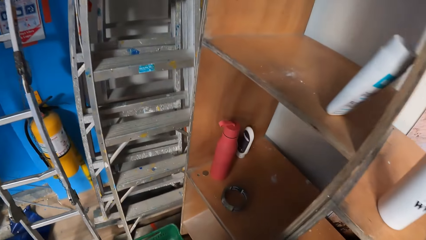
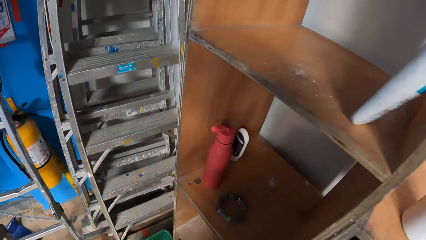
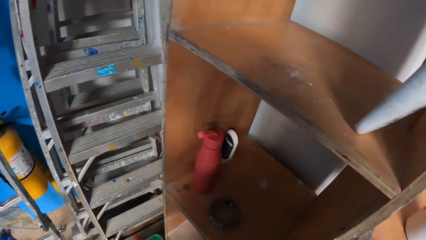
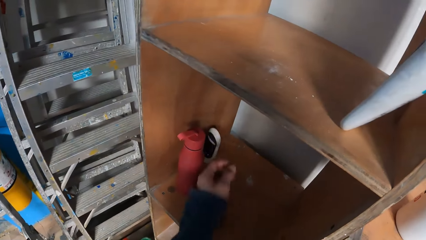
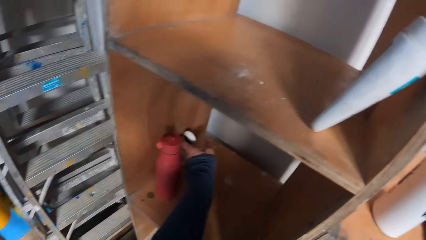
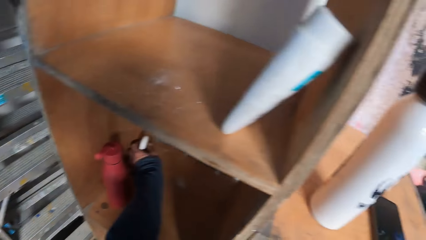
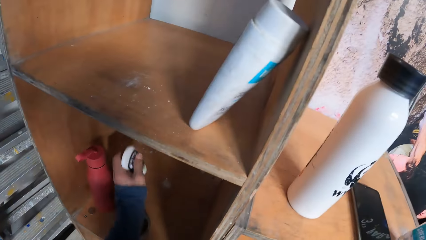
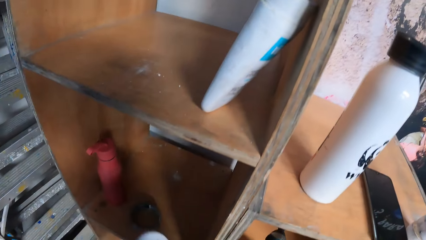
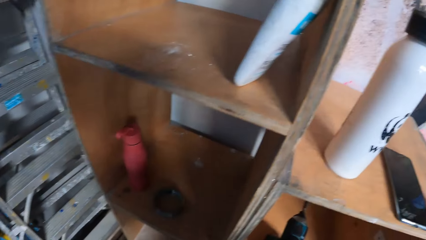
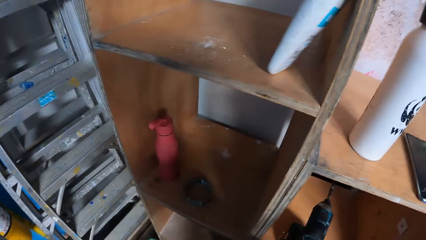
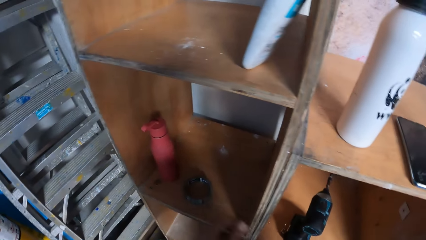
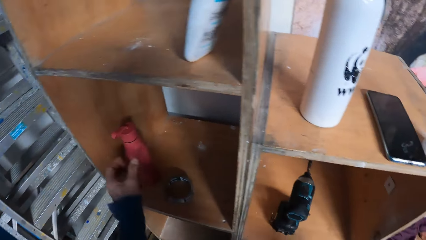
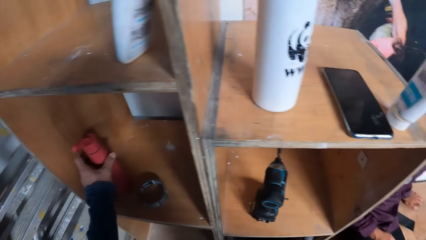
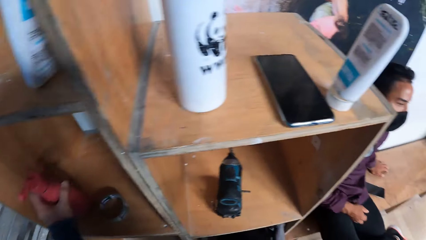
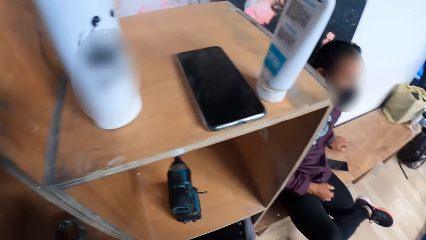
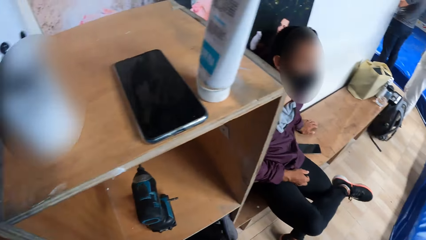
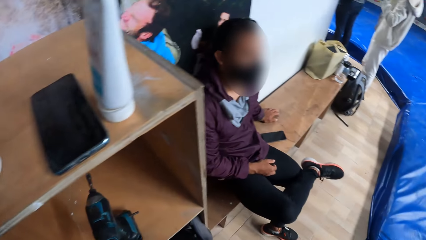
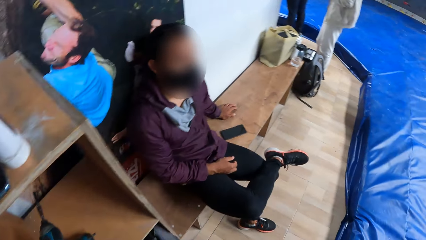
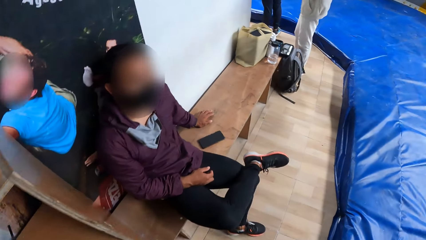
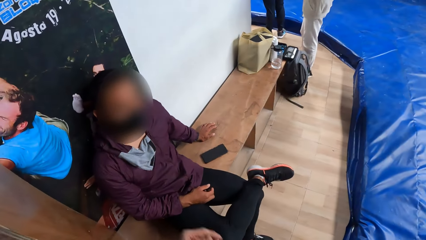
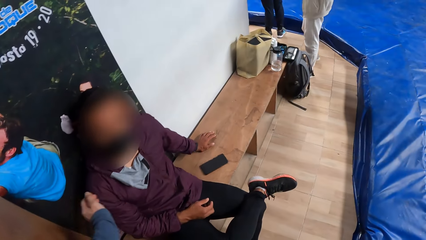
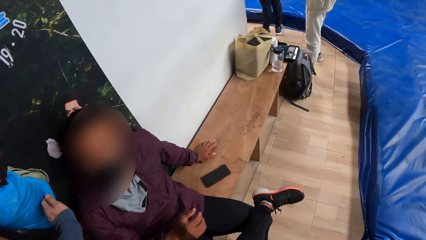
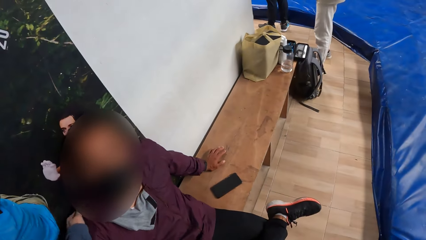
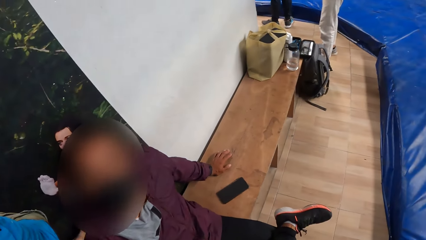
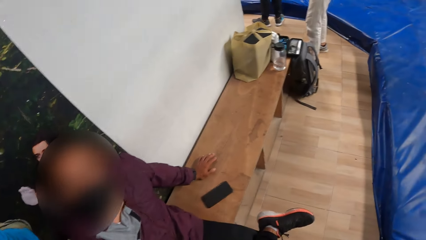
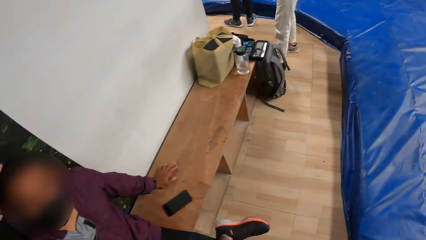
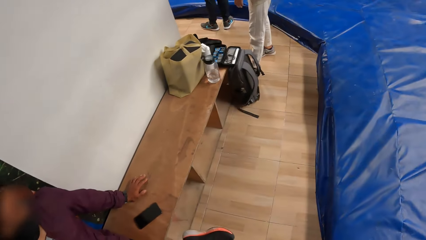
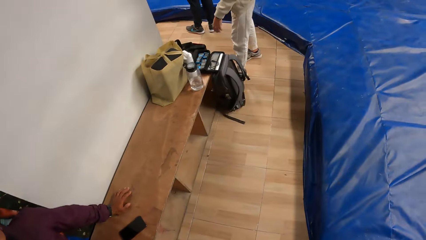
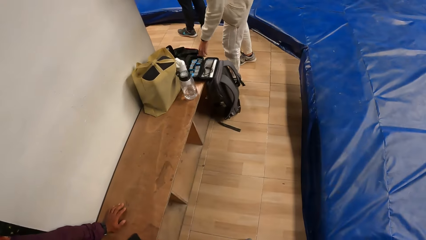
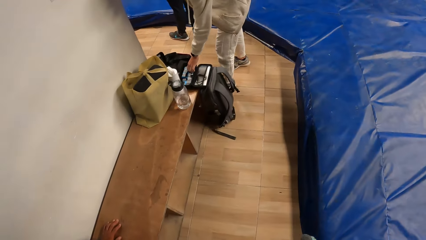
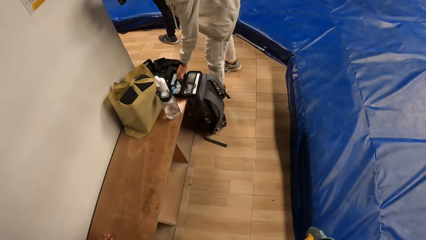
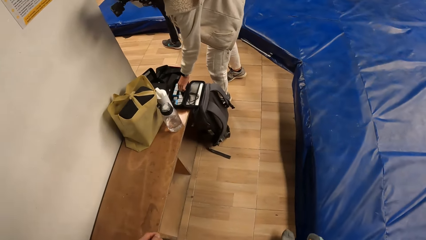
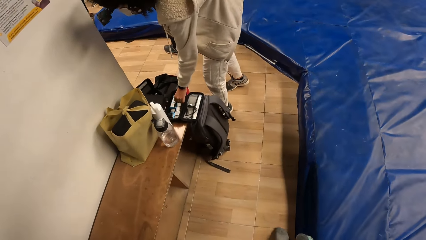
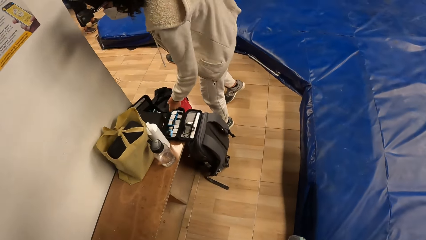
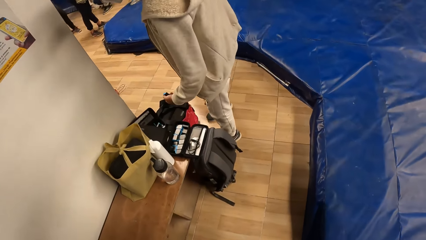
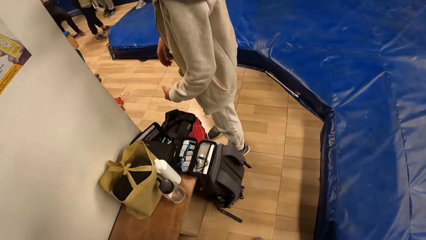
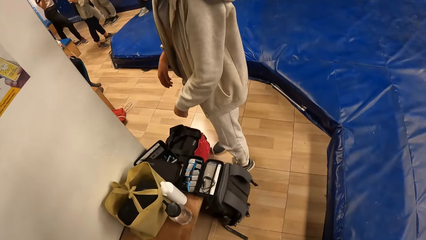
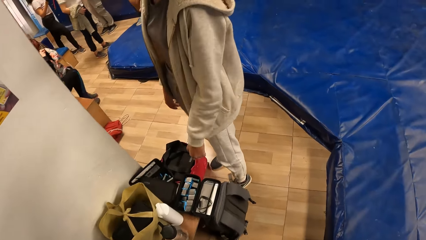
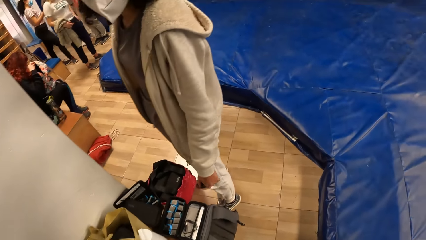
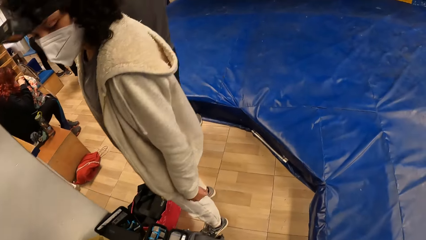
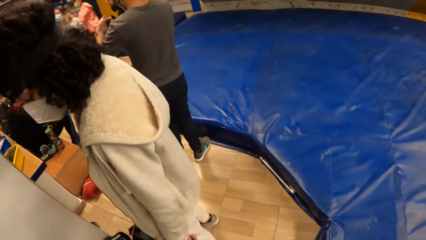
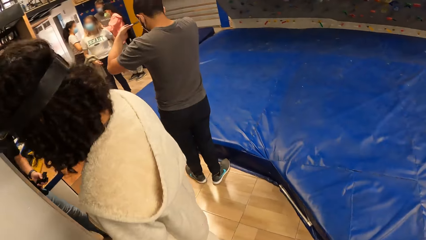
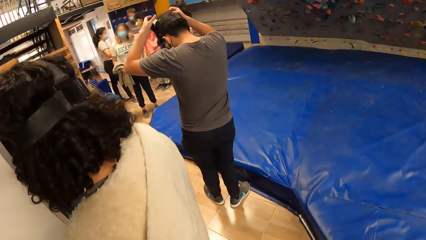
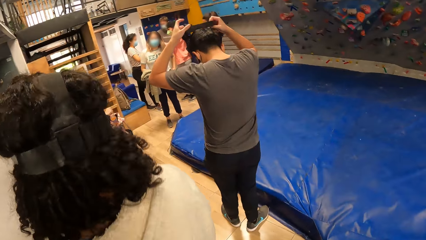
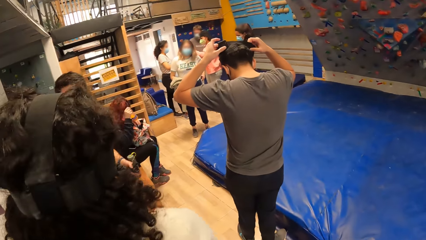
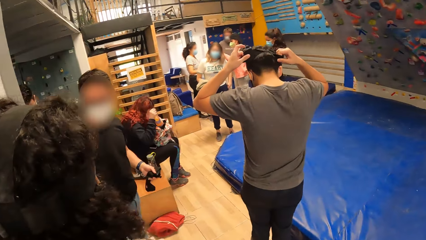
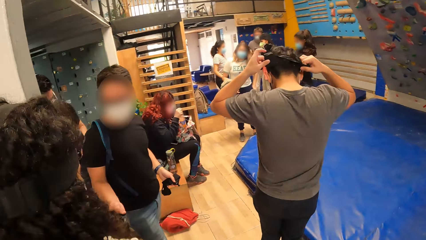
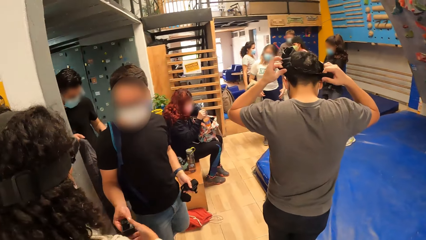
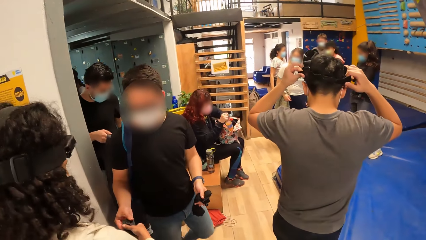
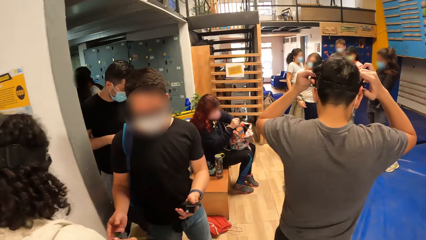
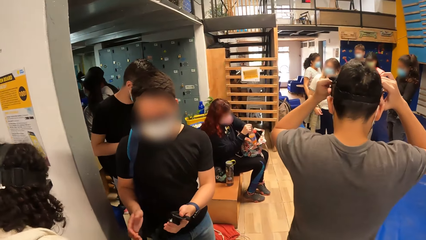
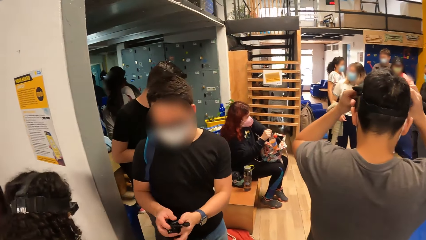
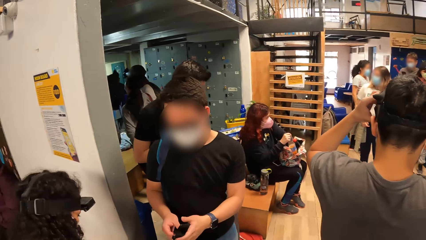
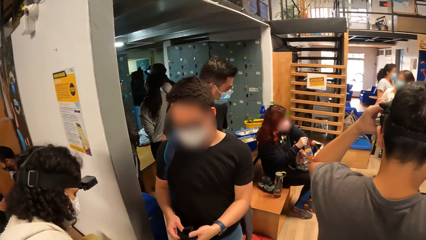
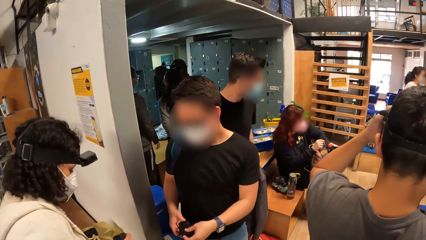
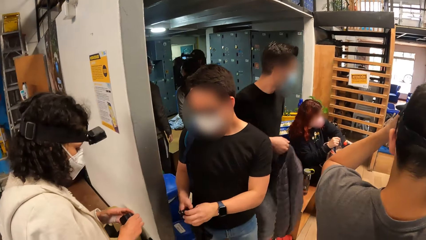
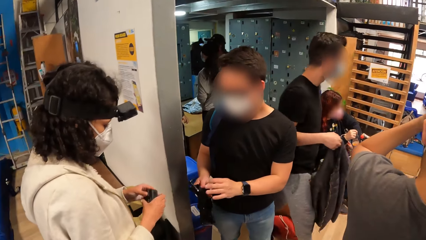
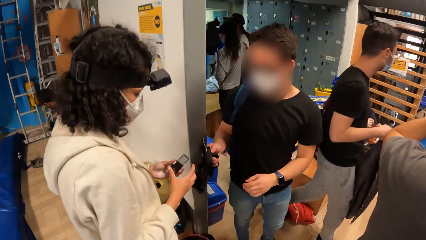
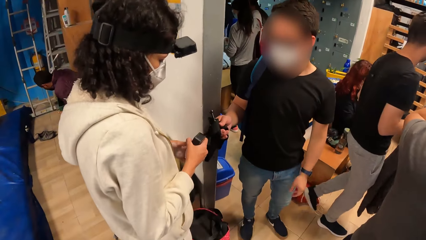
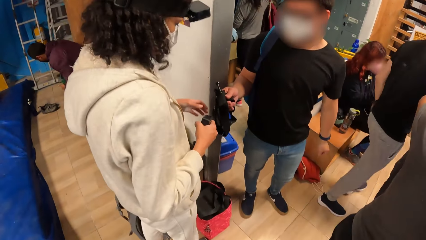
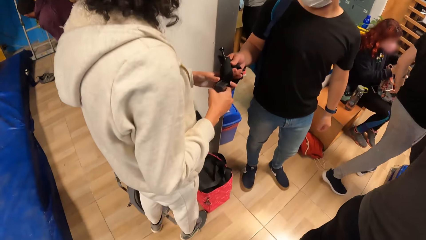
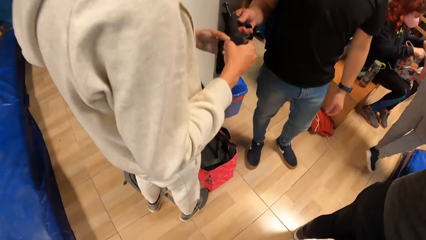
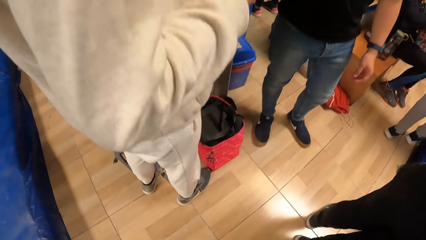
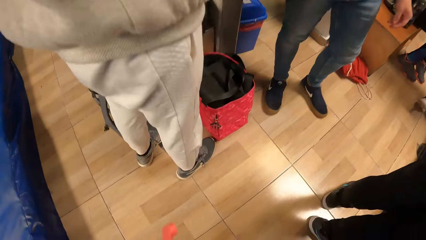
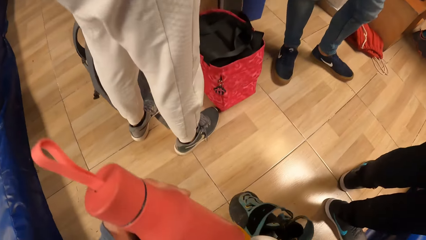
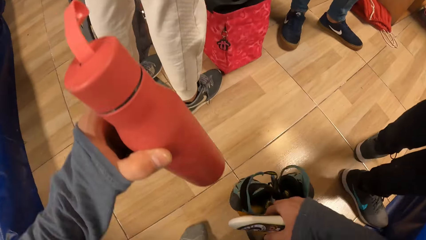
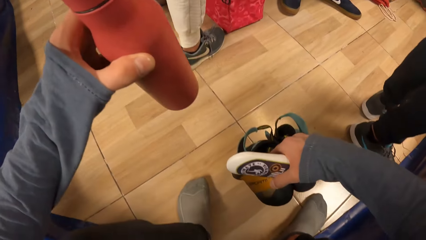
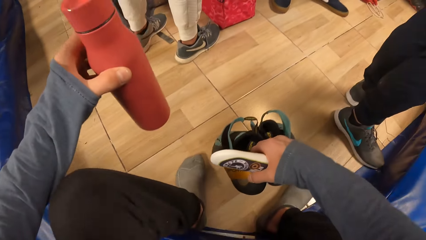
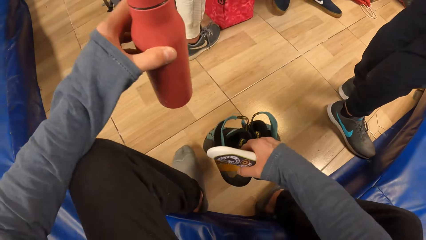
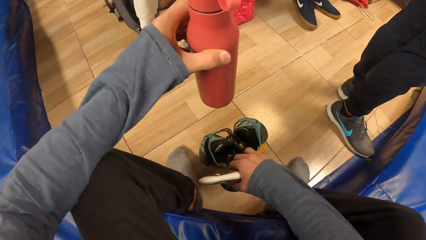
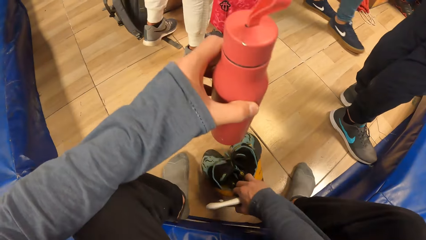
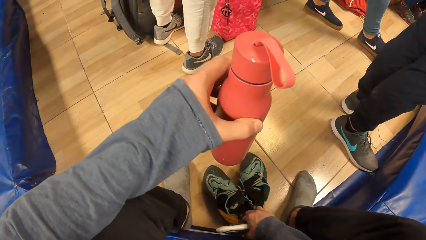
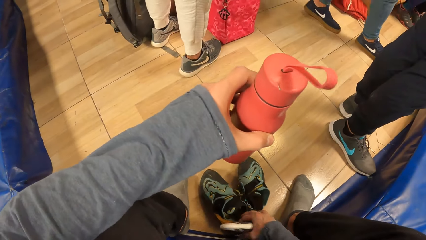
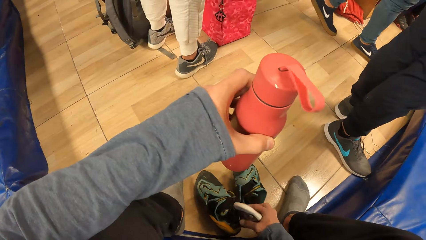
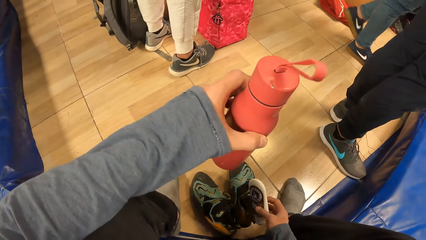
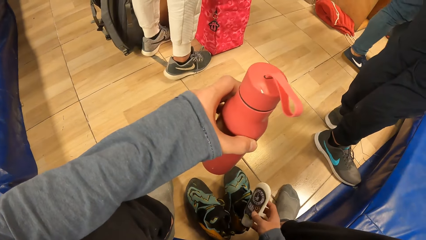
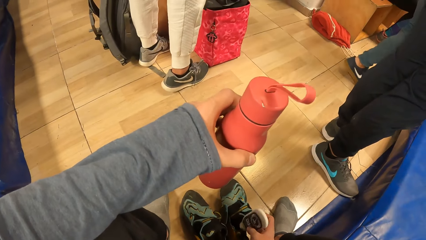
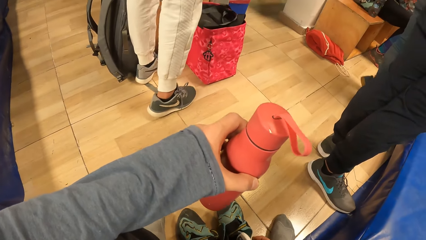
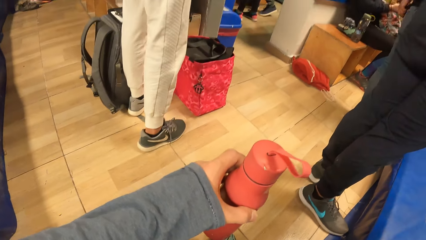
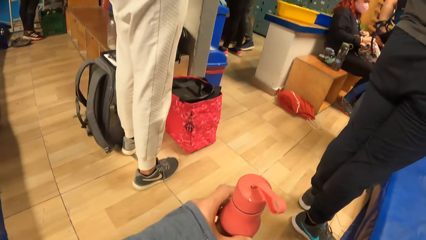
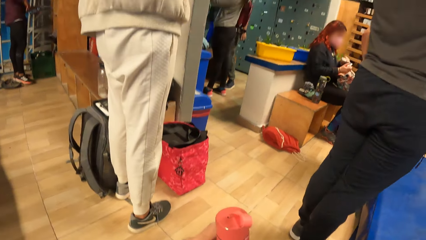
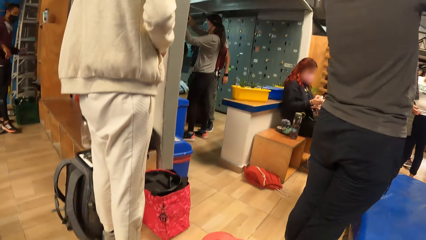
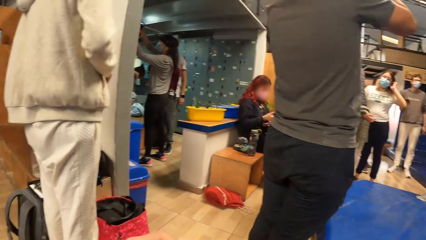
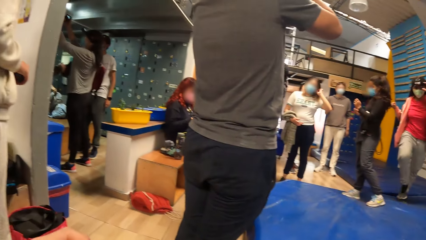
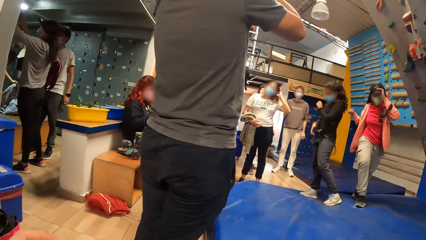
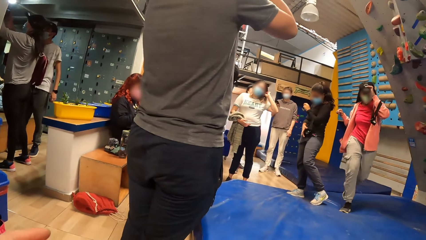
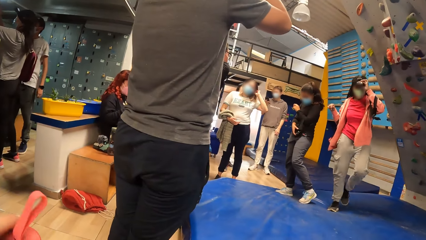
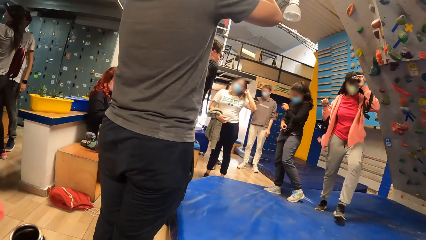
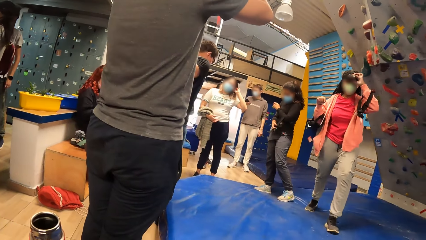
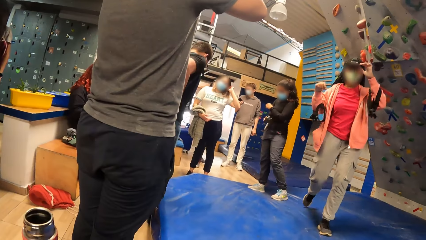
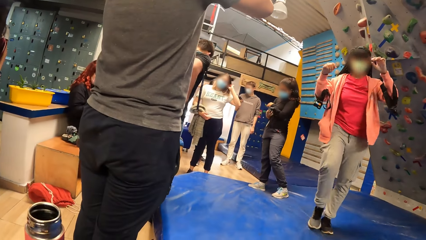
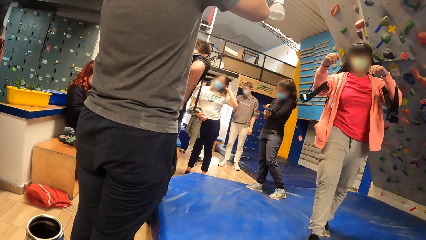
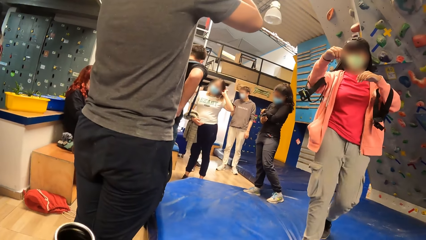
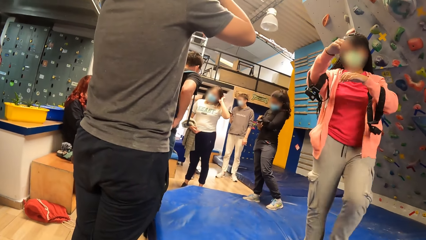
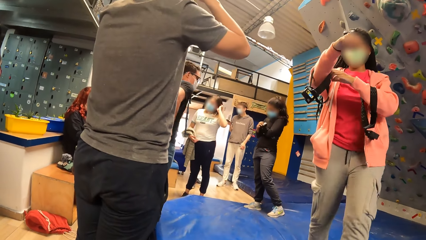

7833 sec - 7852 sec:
The camera wearer picks a hand cream from a shelf in the wall climbing gym with her left hand. She picks a water bottle from the shelf in the wall climbing gym with her left hand. She pats the man on his shoulder with her left hand. She talks with the man. She walks. The woman collects the head gear from another man with her left hand. The camera wearer holds the water bottles and holds a pair of shoes. She sits on a mat. She places the pair of shoes on the floor with her right hand. A person walks in the room. Another woman adjusts a head gear on her head with her left hand. Another person walks in the room.
